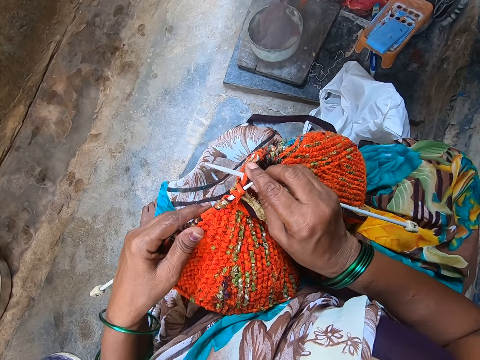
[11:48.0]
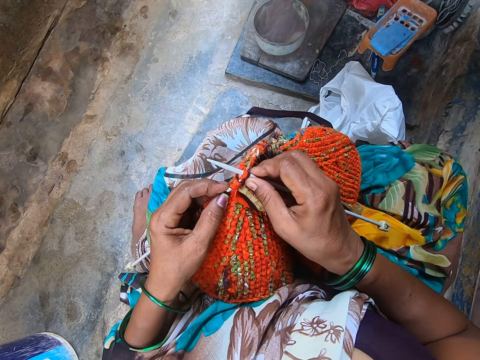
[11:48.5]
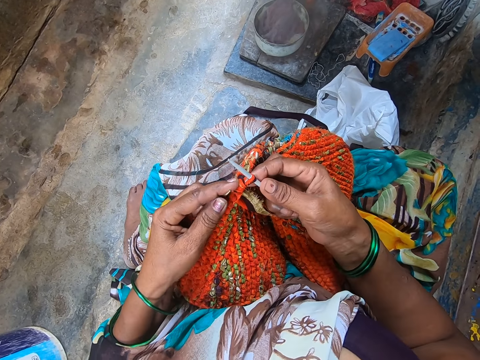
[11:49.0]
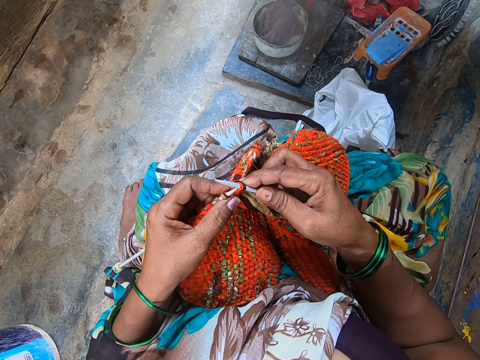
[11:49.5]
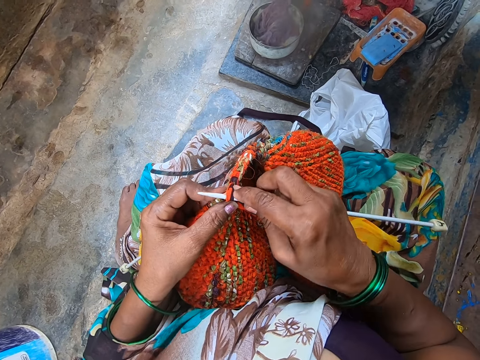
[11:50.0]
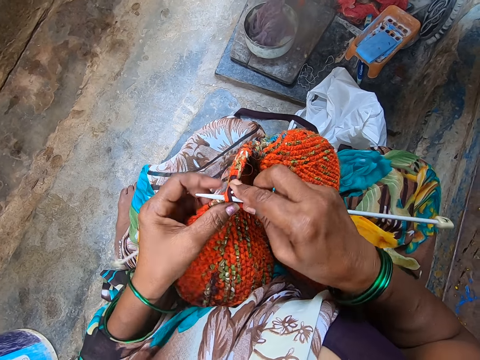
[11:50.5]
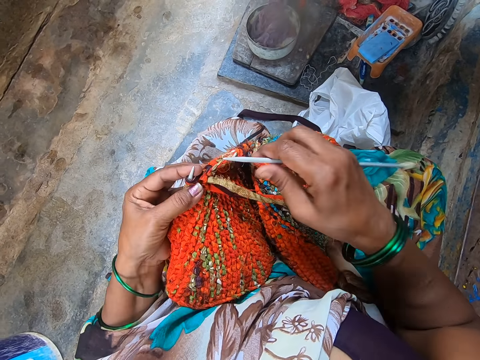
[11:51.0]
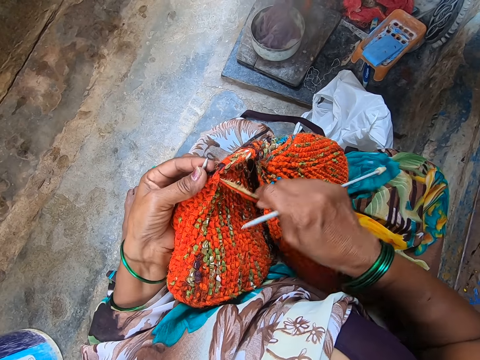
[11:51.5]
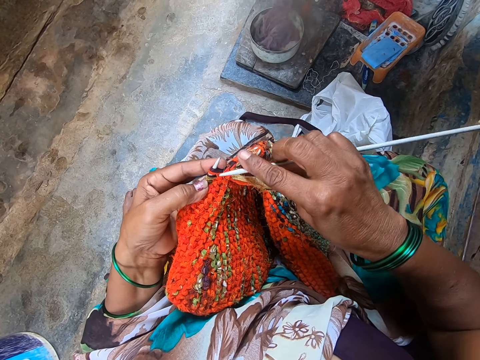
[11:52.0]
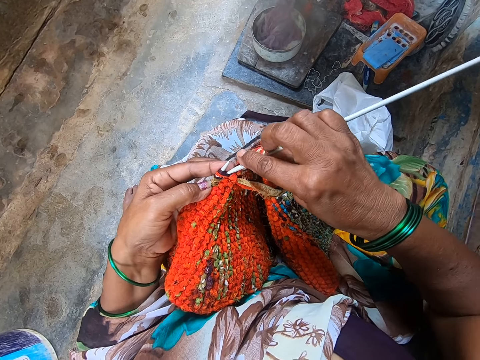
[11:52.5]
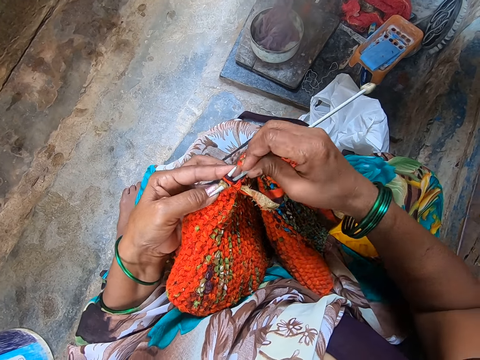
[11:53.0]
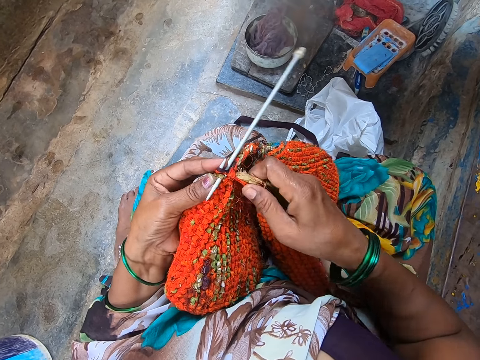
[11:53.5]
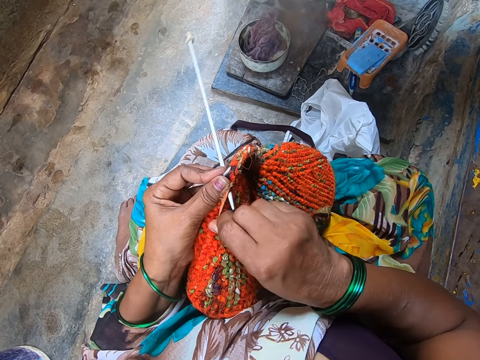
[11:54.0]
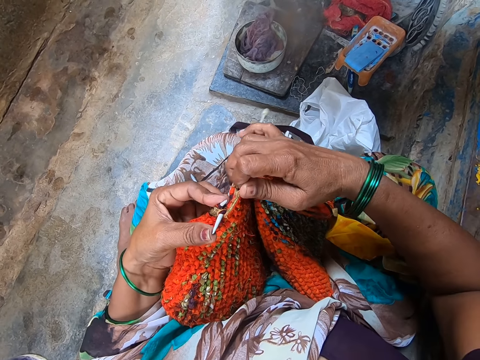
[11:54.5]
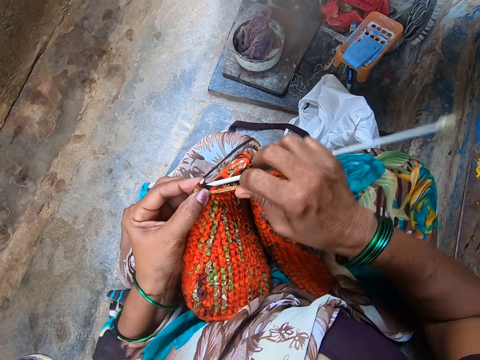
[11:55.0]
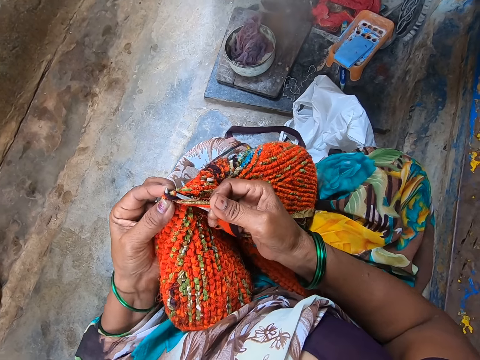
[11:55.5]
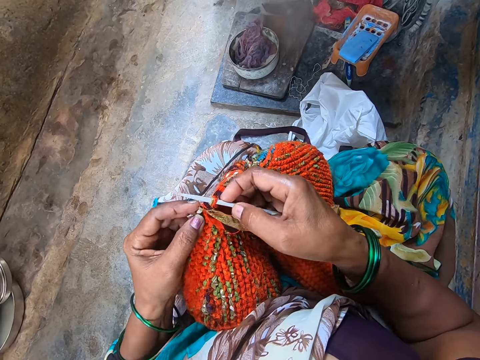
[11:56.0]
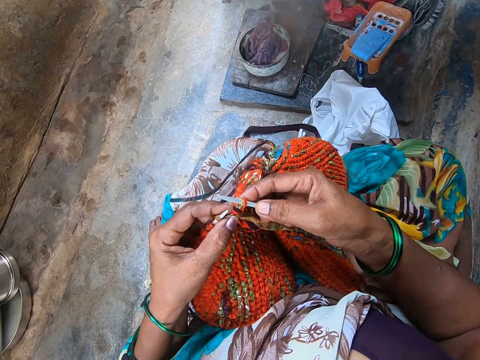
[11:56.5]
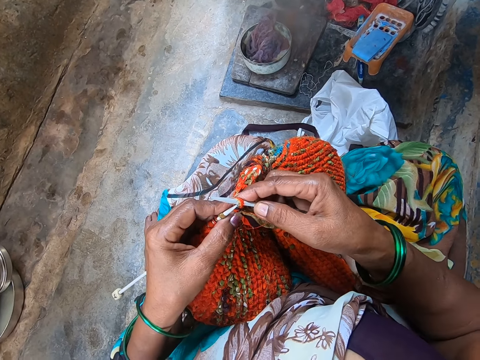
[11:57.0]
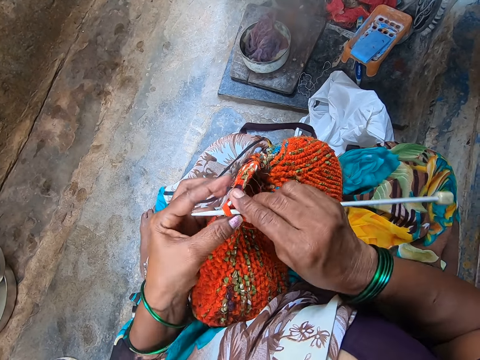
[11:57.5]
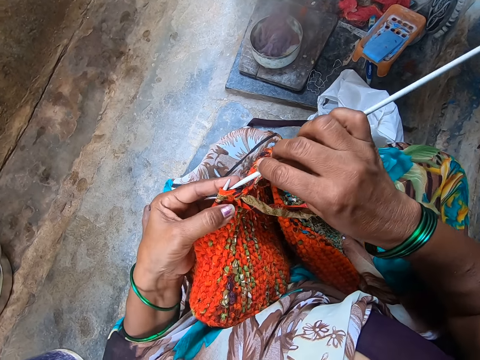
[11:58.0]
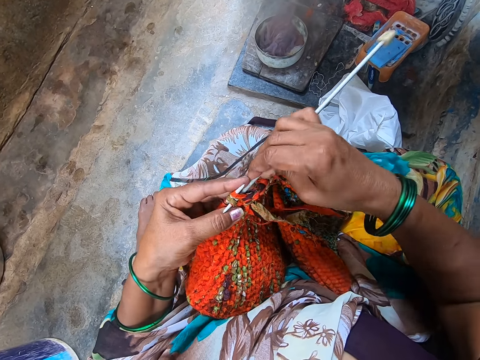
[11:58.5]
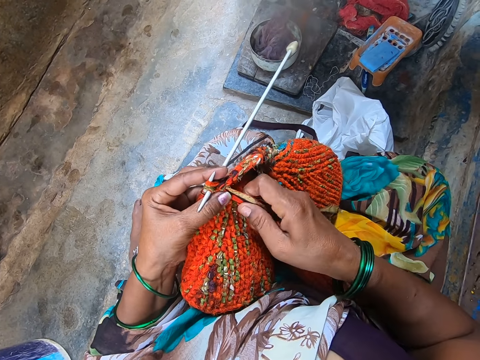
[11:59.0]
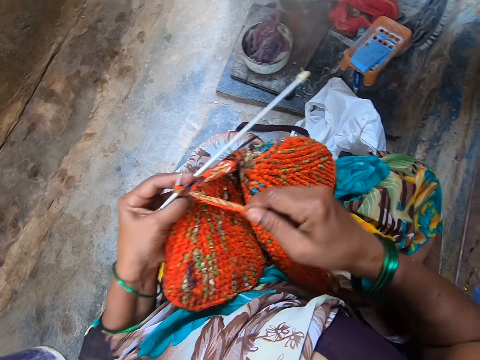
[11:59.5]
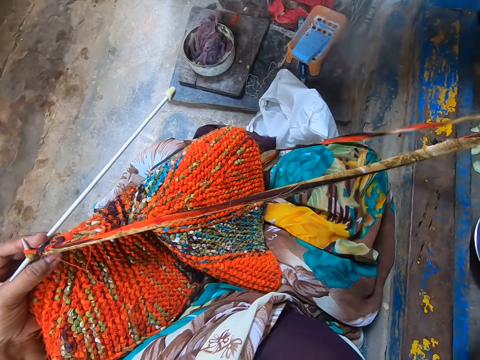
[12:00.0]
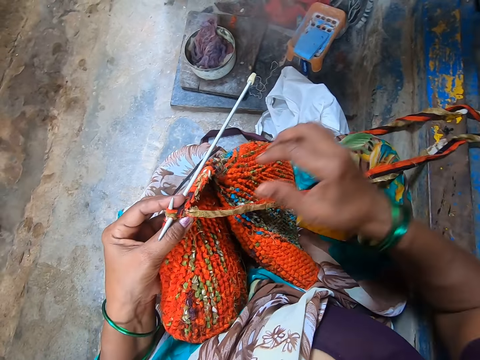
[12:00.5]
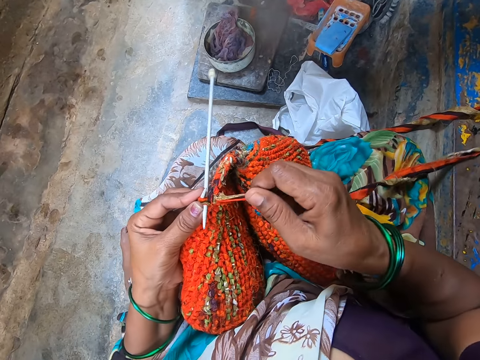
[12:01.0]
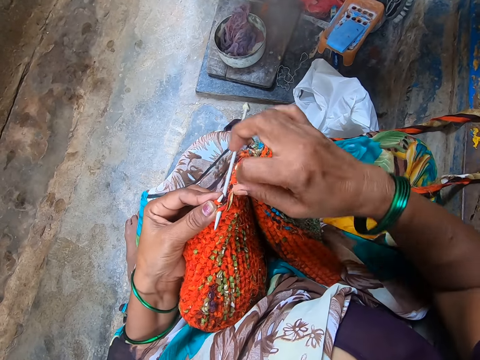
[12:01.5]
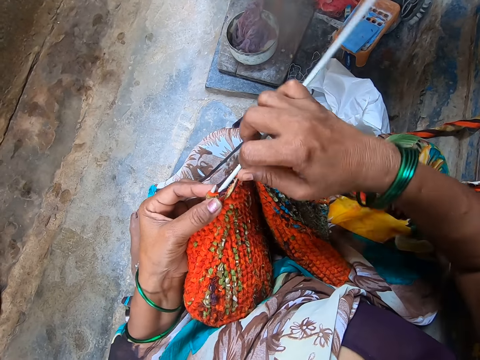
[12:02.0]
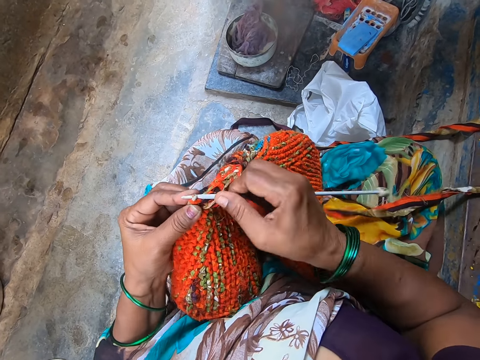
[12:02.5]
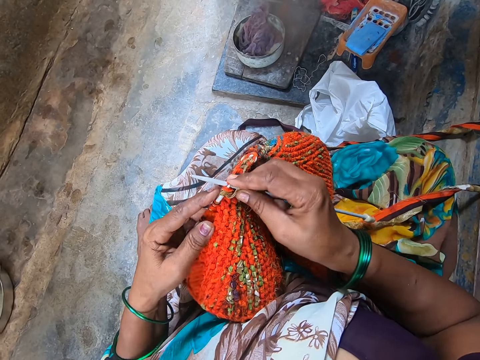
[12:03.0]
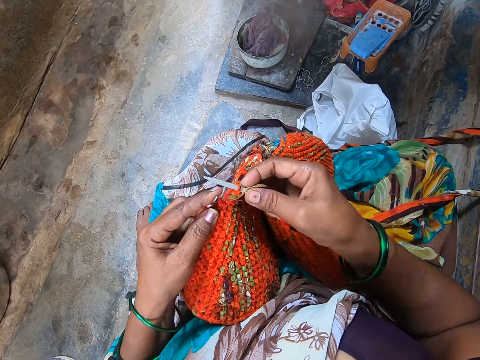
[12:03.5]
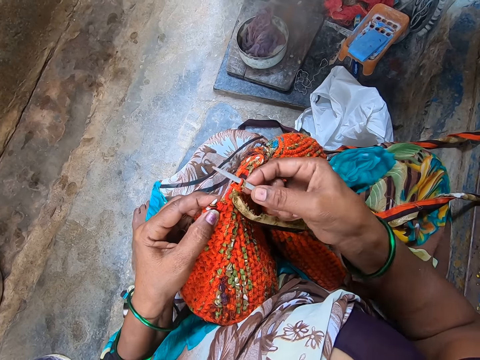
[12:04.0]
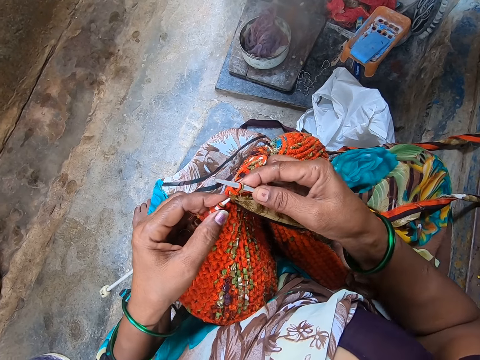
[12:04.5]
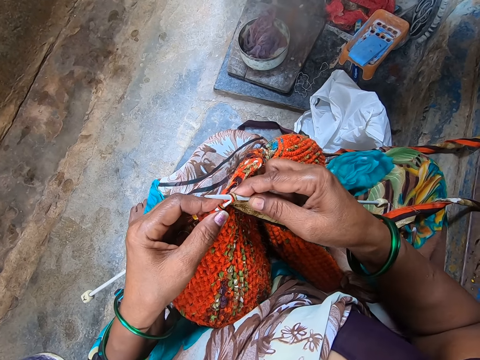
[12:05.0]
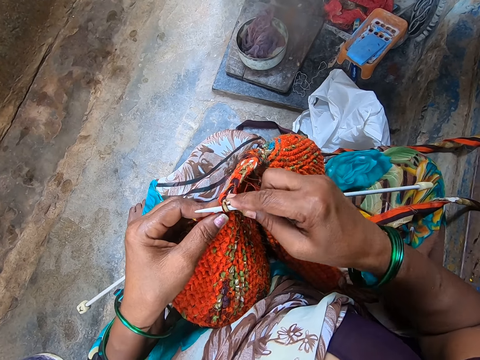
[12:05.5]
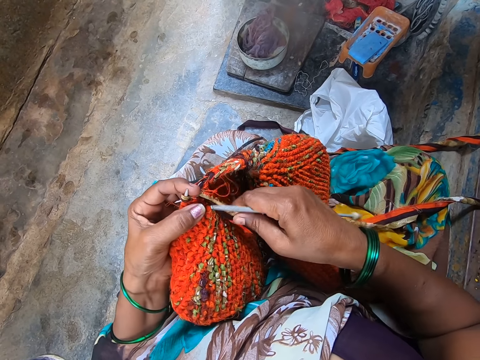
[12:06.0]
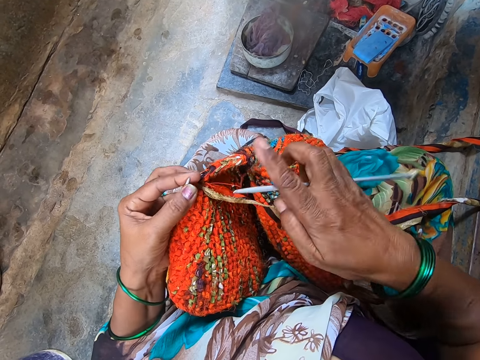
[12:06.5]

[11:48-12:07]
The camera wearer pulls the yarn from the knit fabric with her right hand. She knits the fabric with yarn and the knitting needles.

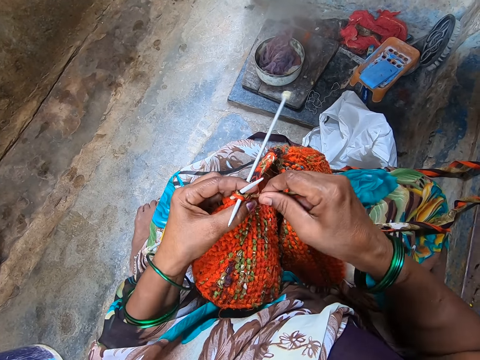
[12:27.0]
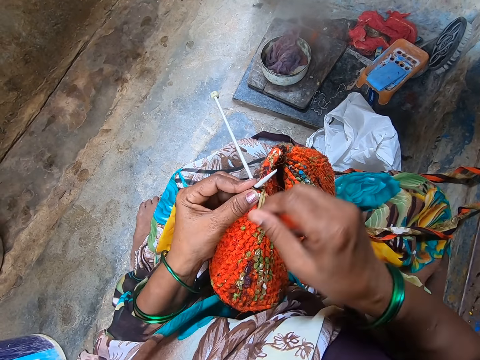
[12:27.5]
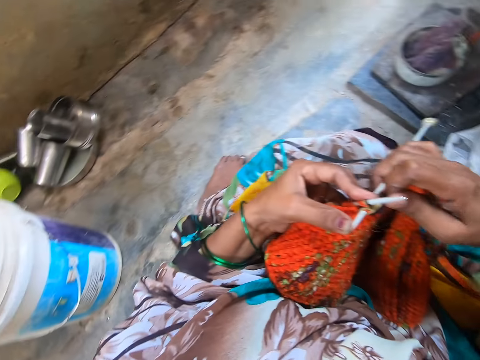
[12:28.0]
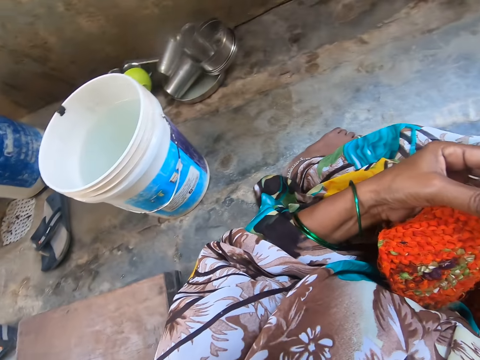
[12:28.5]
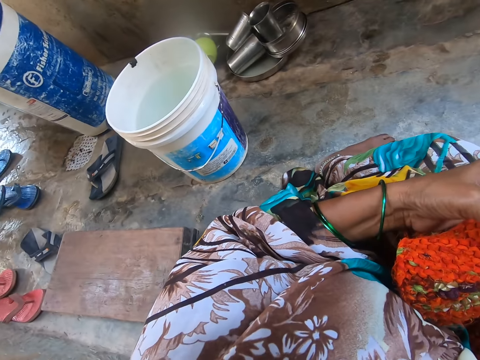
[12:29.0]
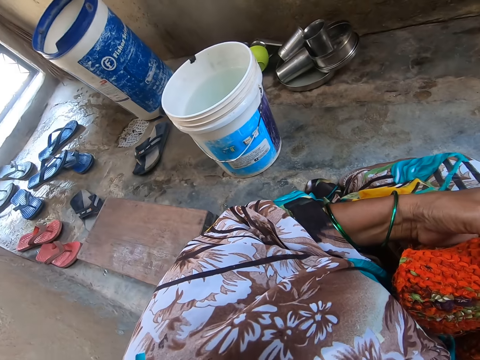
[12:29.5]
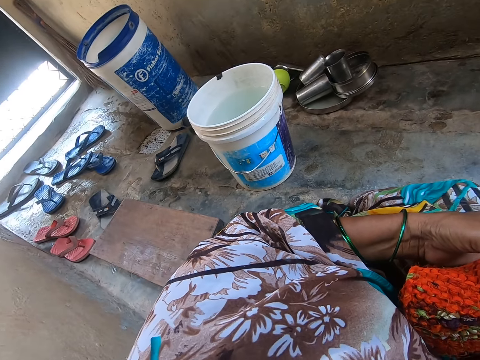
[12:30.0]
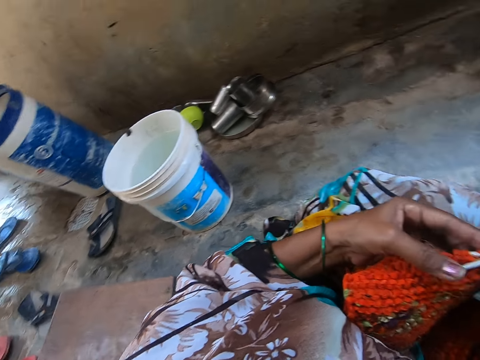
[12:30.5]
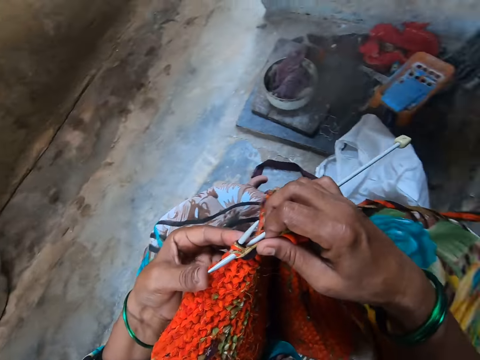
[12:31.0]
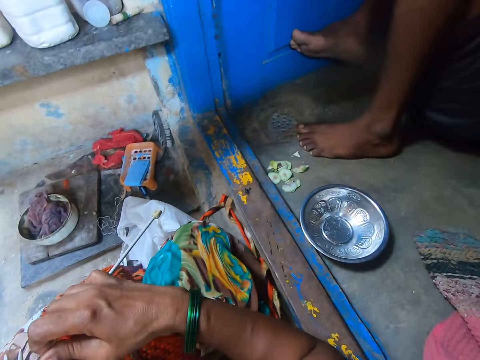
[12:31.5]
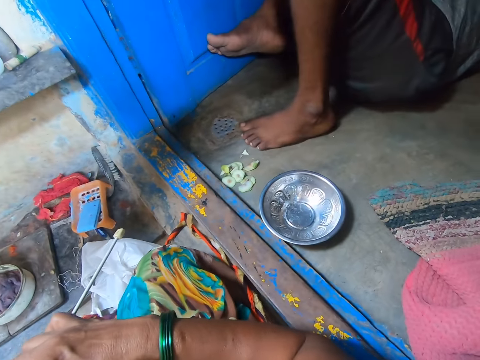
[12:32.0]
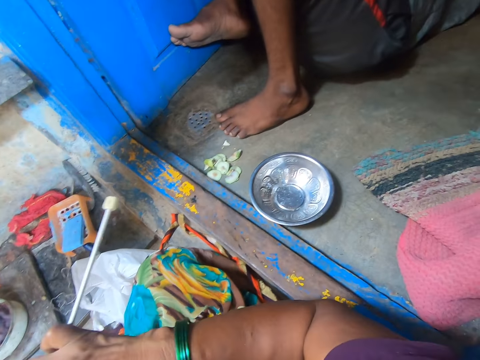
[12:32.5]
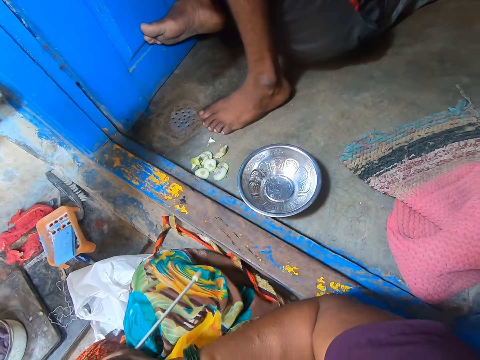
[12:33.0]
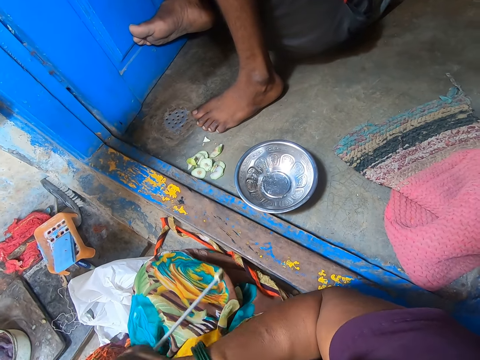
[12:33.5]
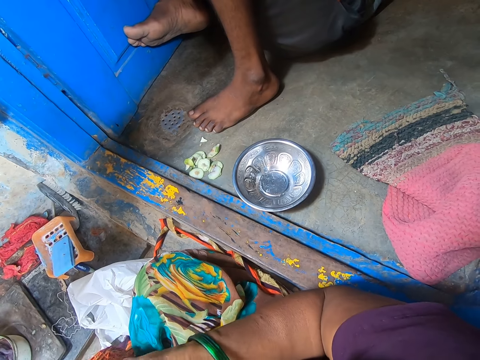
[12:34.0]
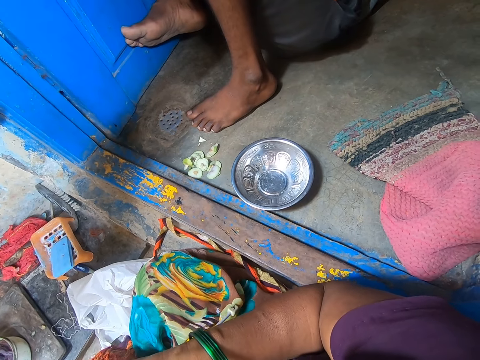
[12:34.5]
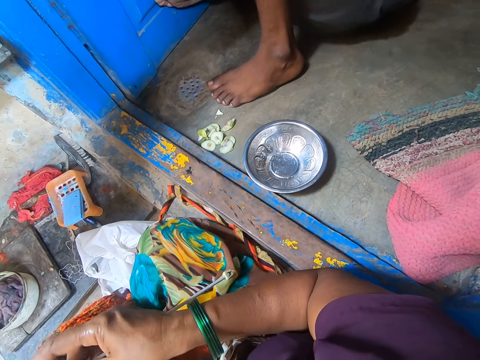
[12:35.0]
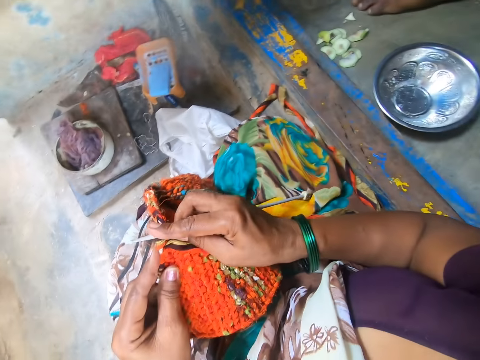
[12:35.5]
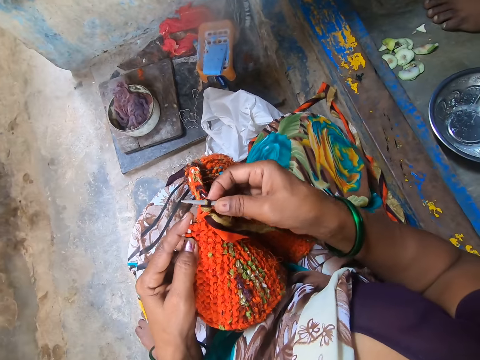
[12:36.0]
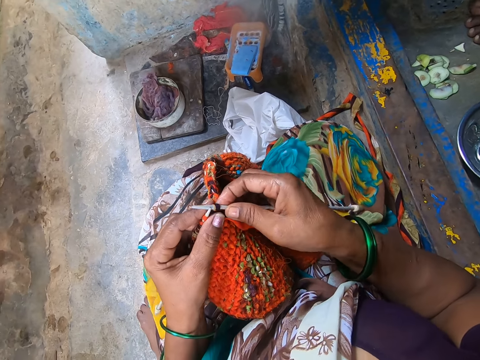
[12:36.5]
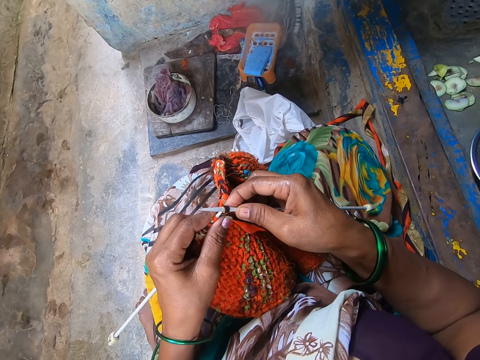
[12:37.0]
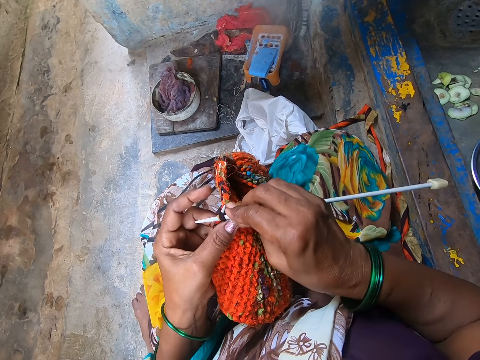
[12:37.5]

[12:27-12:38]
The camera wearer looks to her left around the room. She knits the fabric with yarn and the knitting needles, and interacts with a man. She stares at the man, and talks to the man.
